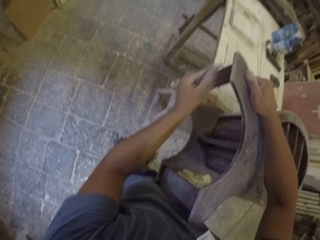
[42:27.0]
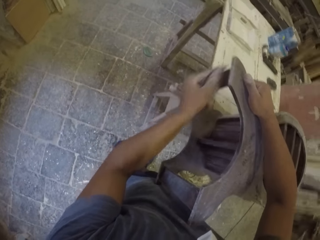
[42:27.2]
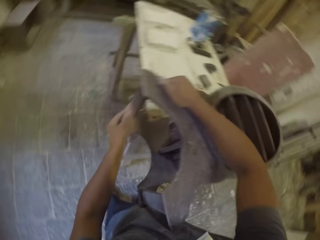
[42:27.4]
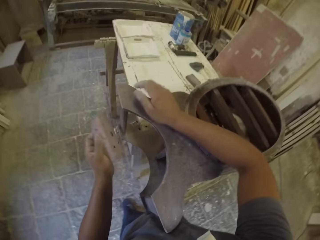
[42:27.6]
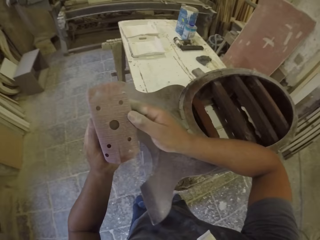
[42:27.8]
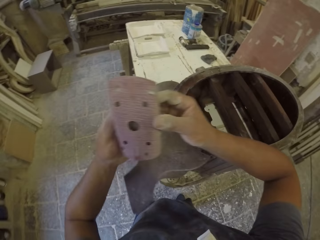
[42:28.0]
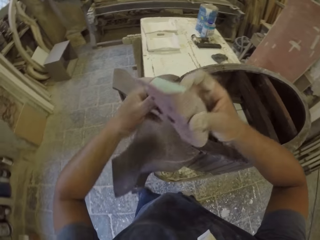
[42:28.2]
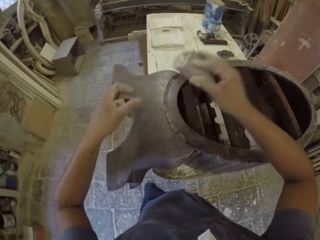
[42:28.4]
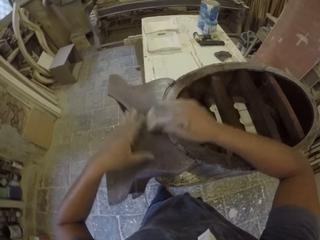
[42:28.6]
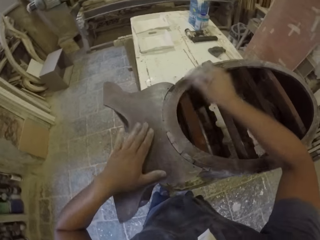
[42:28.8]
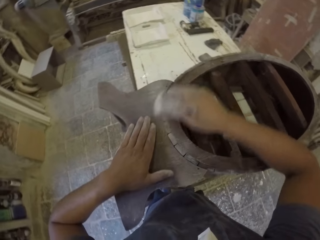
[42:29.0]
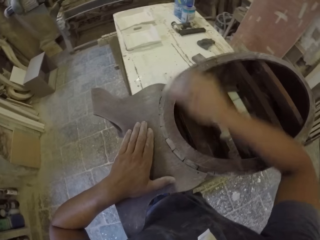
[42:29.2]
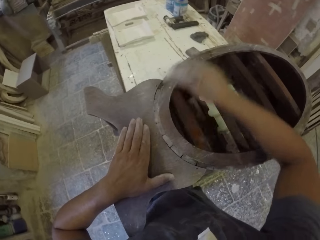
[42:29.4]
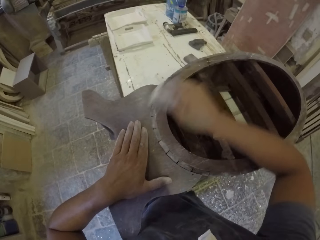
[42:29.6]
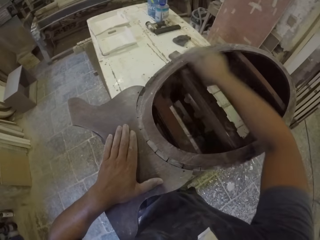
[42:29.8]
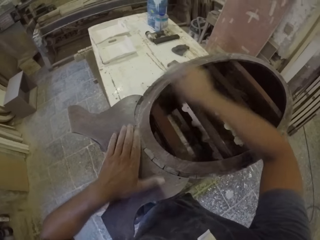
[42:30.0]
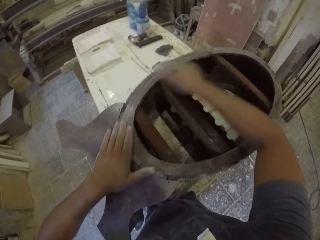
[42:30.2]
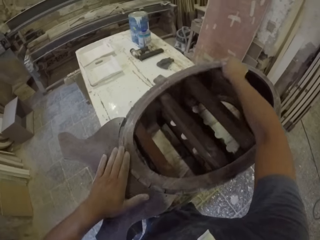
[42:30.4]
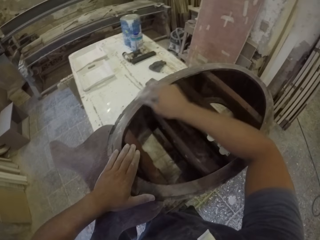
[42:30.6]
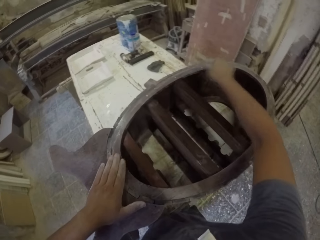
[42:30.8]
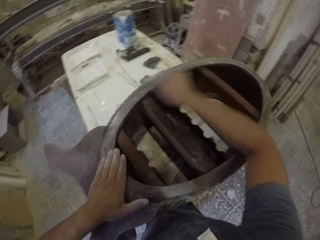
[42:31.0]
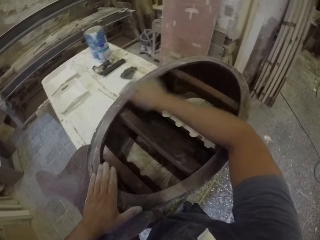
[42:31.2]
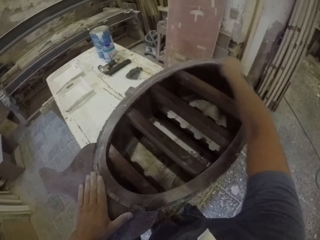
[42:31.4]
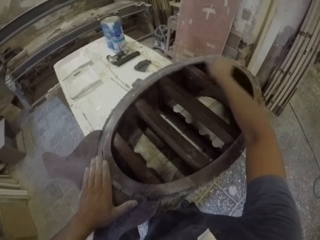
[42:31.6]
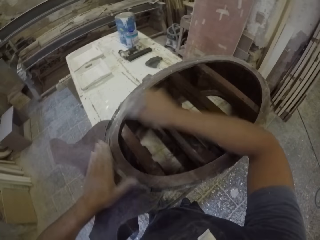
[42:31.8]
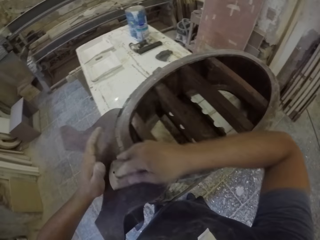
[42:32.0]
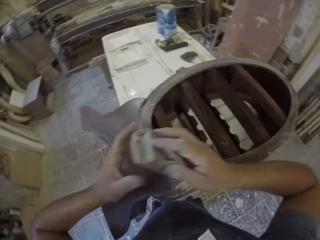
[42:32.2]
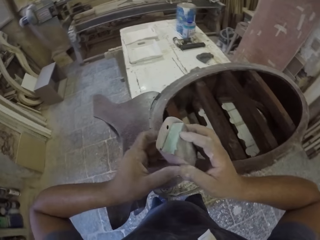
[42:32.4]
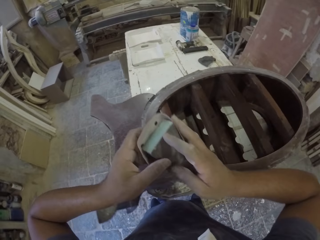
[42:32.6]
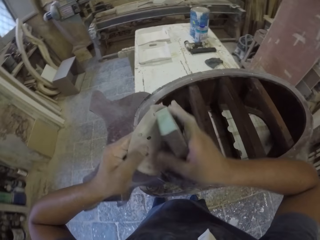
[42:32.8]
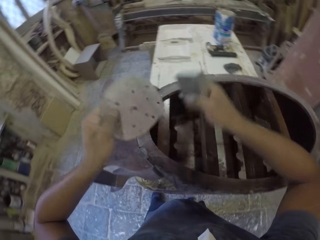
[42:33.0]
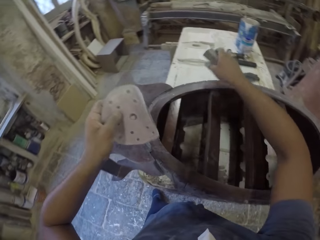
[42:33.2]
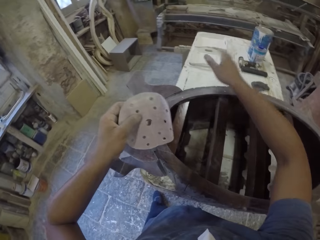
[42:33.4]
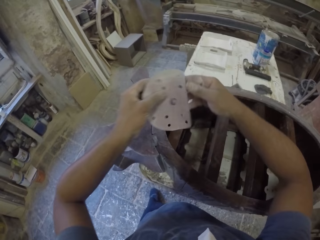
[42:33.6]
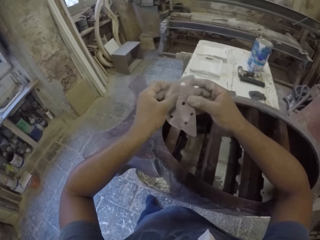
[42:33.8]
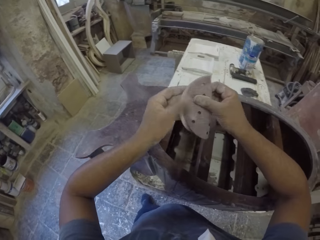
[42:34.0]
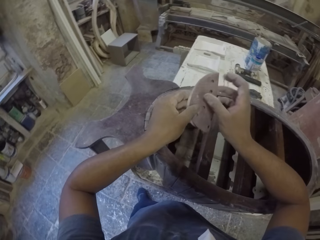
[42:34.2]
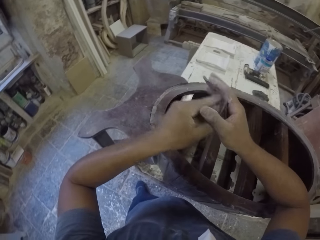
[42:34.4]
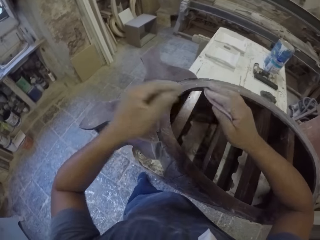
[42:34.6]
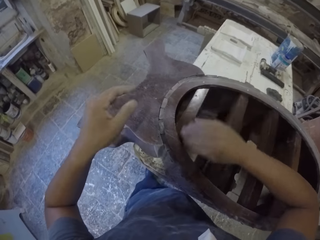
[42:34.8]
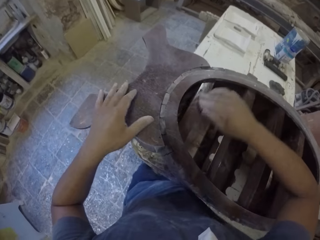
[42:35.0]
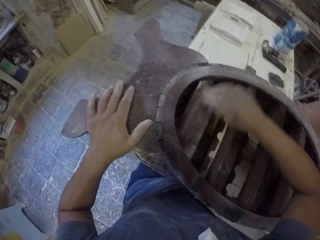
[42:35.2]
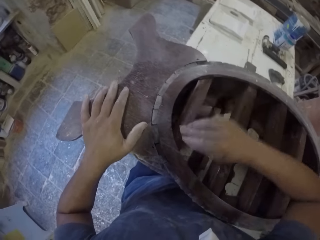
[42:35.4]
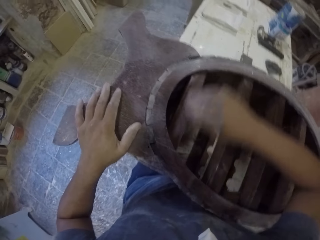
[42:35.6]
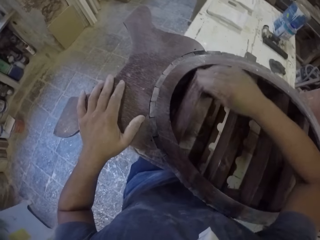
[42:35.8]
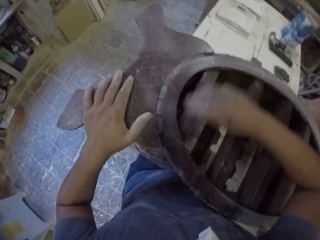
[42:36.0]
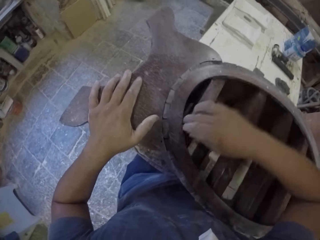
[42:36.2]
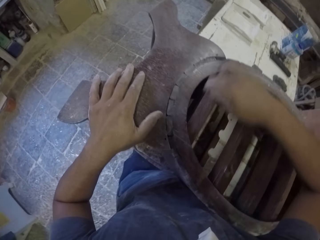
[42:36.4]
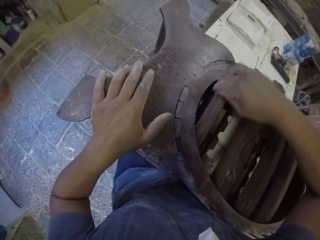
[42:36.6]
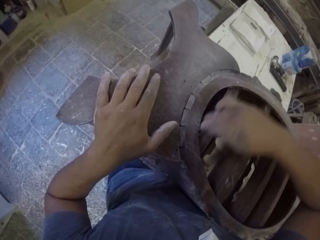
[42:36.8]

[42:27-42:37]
The camera wearer holds a sandpaper with the right hand. They hold a wooden stand with the left hand. They smoothen the wooden stand with the sandpaper in the room. They hold the sandpaper with both hands in the room. They drop the sandpaper on the table. They hold the sandpaper, fold the sandpaper with both hands in the room, and hold the sandpaper again. They smoothen the wooden stand with the sandpaper in the room.

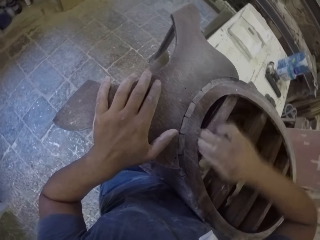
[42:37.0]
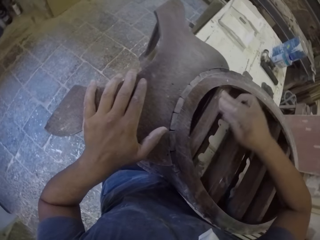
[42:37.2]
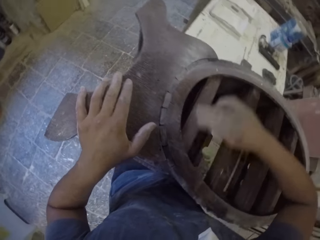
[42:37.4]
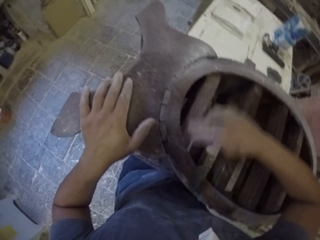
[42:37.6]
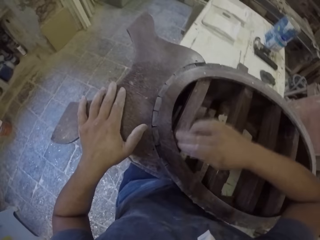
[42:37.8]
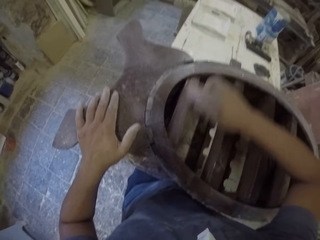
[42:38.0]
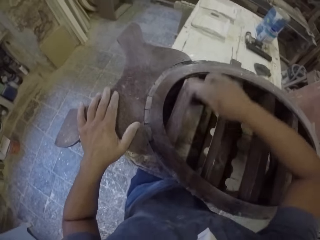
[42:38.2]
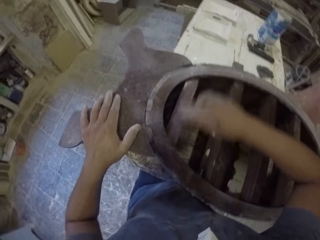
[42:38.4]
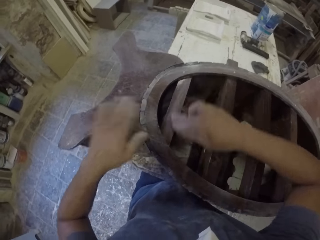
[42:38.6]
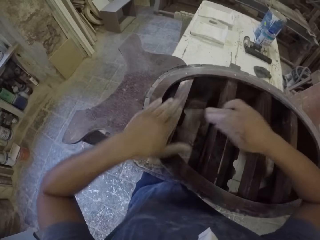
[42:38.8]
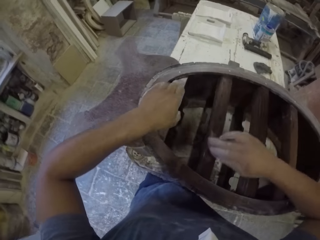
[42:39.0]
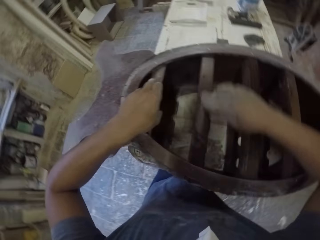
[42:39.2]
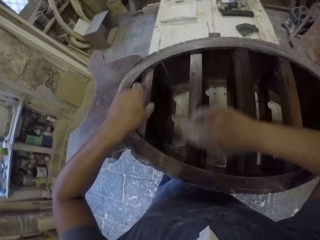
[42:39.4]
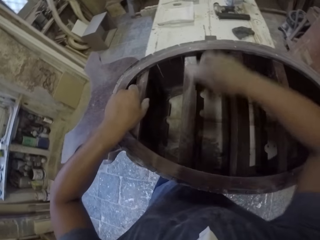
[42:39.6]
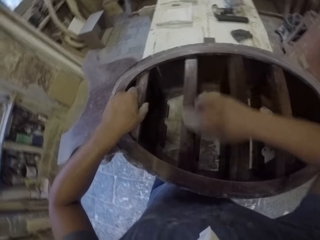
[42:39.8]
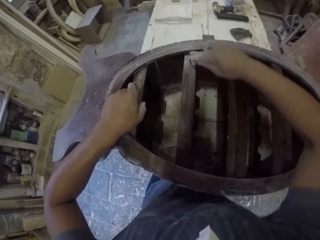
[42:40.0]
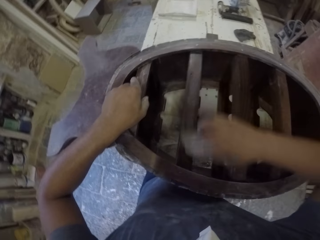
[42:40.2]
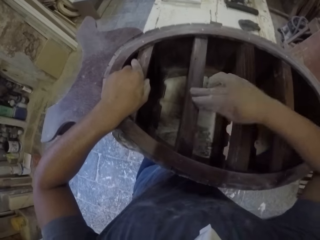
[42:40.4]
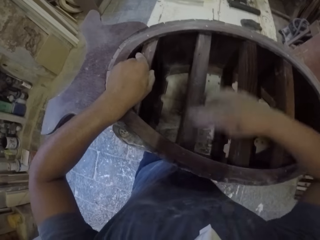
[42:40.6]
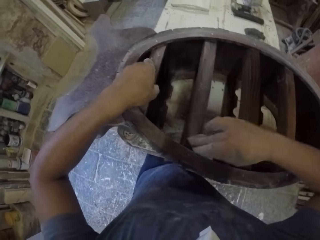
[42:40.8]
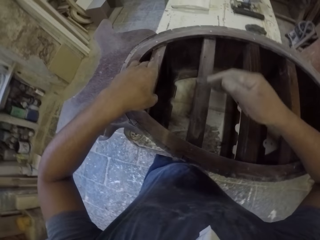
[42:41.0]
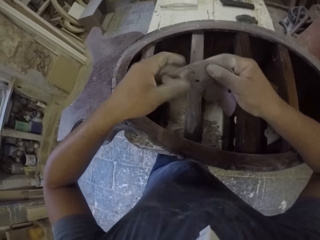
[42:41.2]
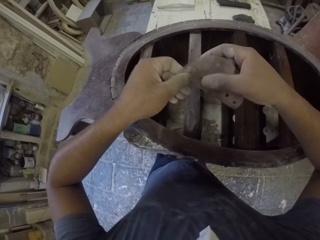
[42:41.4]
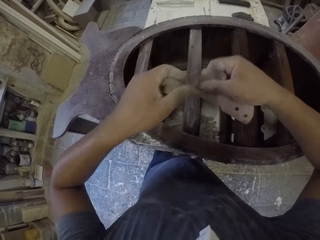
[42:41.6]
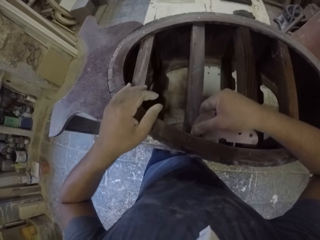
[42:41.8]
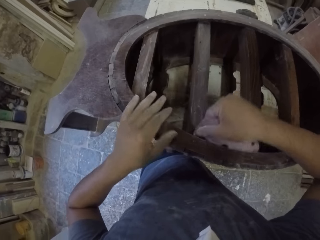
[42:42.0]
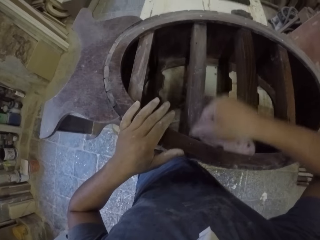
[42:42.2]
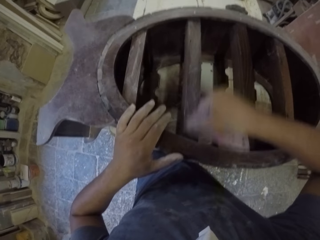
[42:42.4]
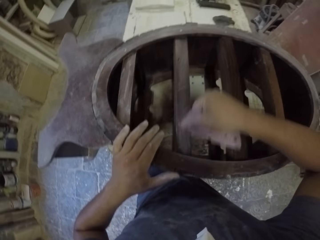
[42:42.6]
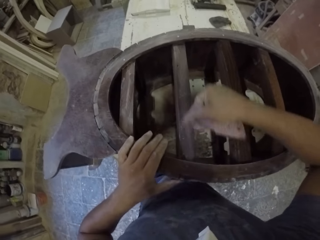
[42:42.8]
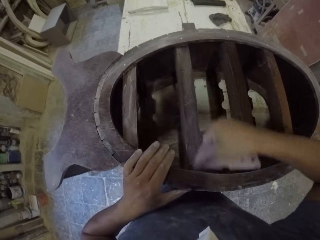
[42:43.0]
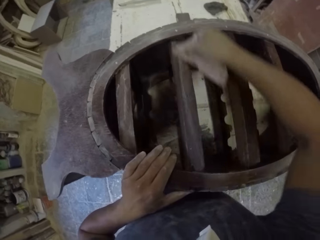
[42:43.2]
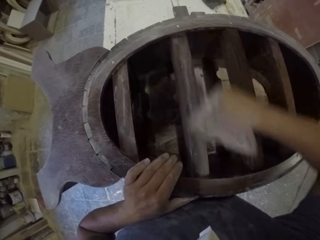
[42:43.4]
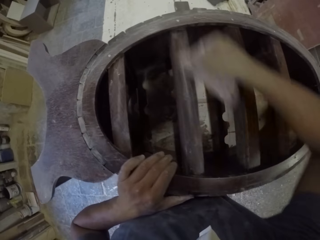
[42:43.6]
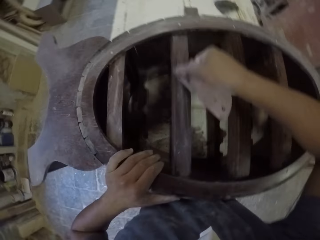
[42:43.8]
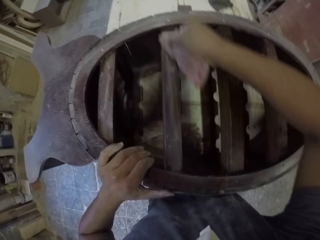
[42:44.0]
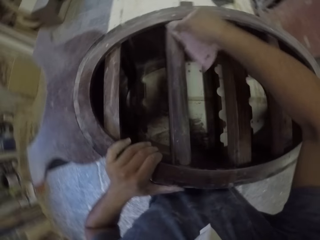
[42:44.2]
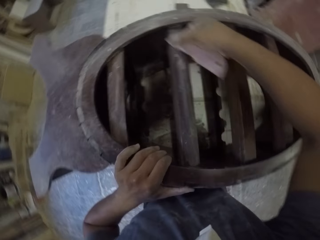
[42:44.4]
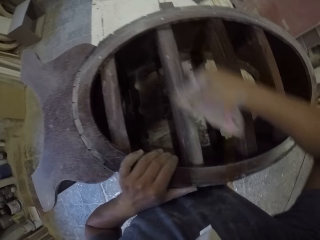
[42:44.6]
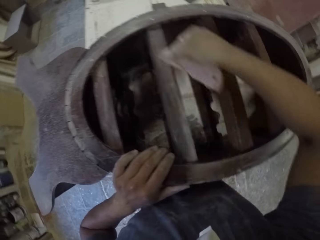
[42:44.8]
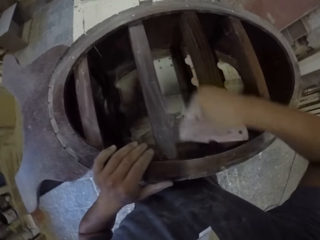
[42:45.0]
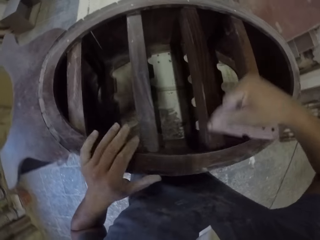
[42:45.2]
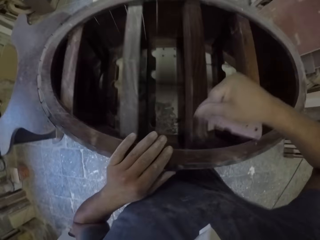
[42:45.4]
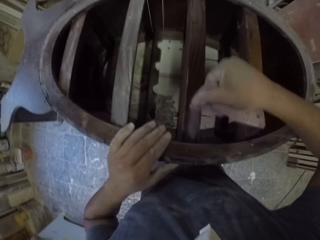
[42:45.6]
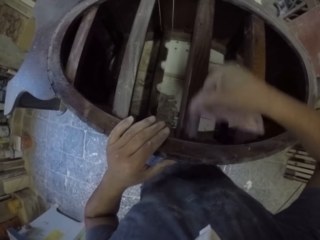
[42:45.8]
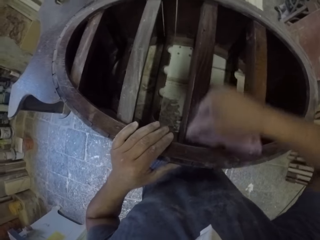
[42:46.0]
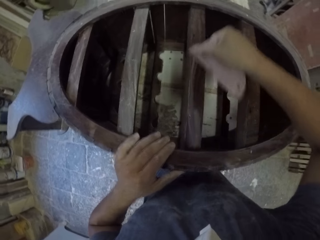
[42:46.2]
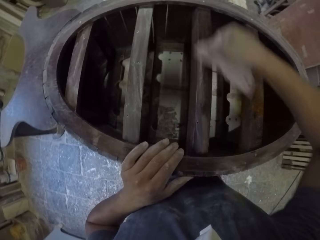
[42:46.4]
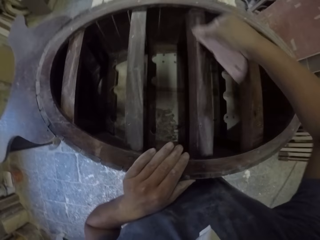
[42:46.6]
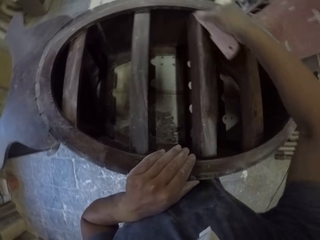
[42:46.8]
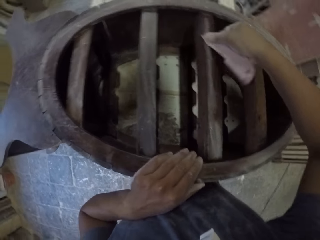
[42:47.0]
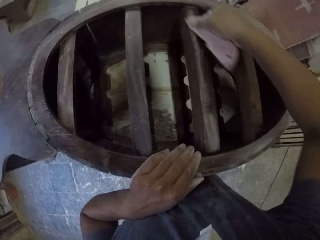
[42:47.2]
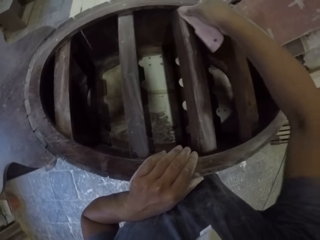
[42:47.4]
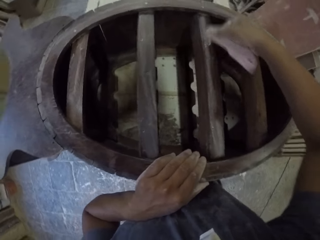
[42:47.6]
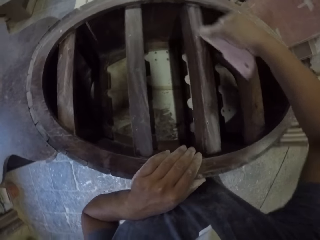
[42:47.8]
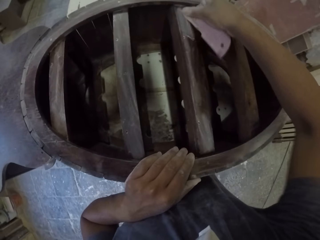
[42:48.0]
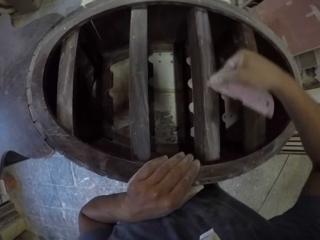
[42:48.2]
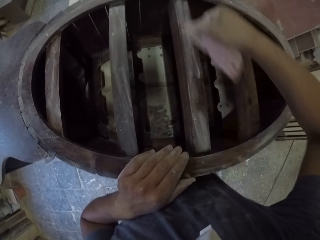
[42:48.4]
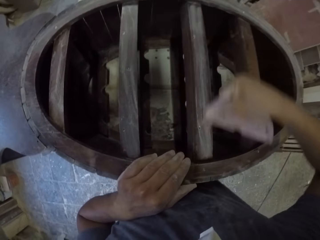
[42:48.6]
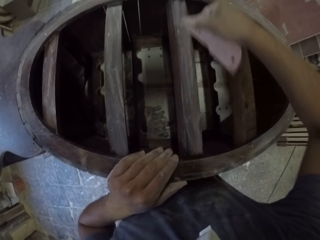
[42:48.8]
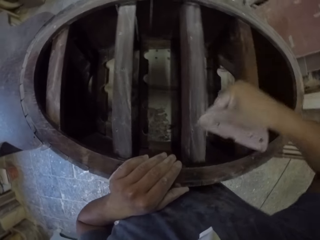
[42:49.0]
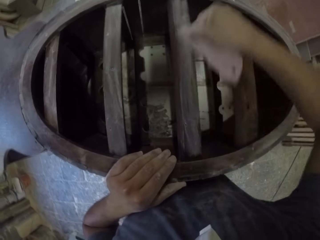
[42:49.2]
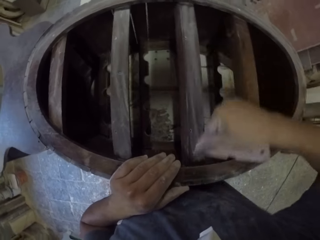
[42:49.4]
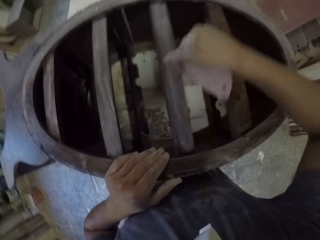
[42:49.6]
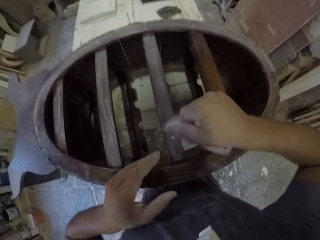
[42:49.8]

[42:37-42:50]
The camera wearer holds a wooden stand or furniture with the left hand. They smoothen the wooden stand with a sandpaper in the room. They wipe the wooden stand with the left hand. They smoothen the wooden stand with the sandpaper in the room. They touch the furniture. They hold the sandpaper with both hands in the room. They smoothen the wooden stand with the sandpaper in the room. They hold the wooden stand with the left hand. They smoothen the wooden stand with the sandpaper in the room.
